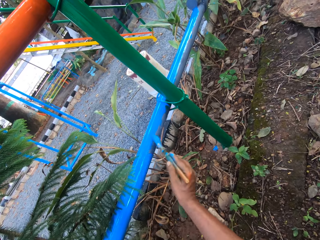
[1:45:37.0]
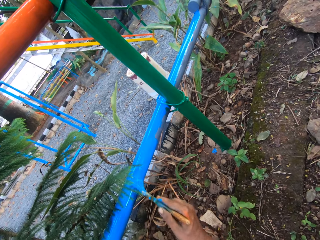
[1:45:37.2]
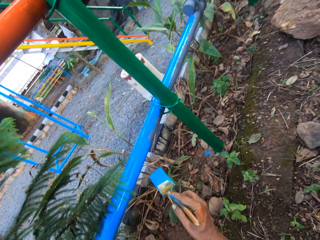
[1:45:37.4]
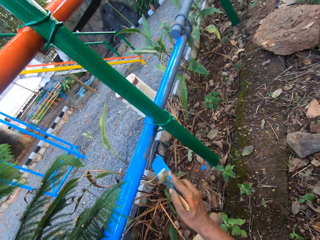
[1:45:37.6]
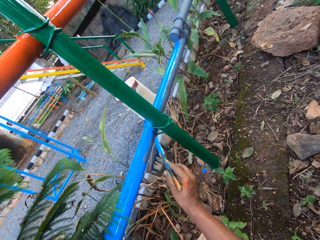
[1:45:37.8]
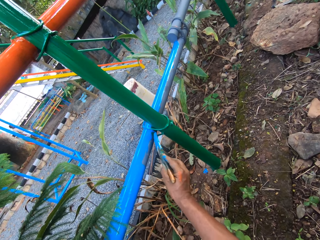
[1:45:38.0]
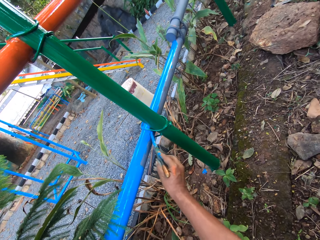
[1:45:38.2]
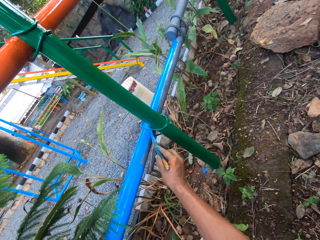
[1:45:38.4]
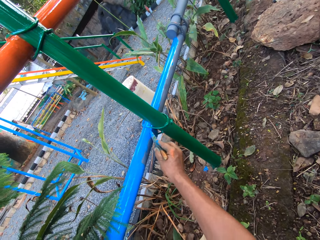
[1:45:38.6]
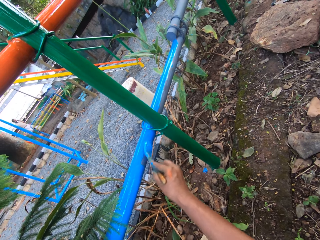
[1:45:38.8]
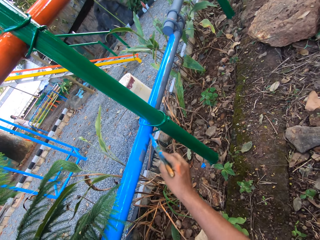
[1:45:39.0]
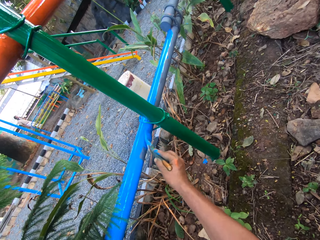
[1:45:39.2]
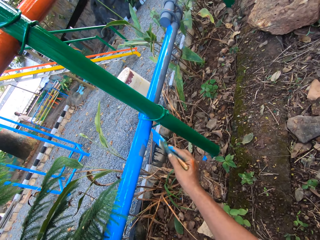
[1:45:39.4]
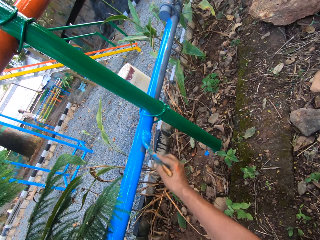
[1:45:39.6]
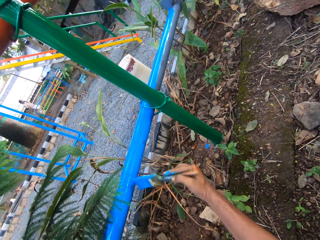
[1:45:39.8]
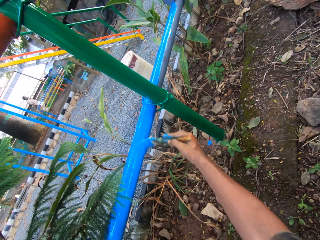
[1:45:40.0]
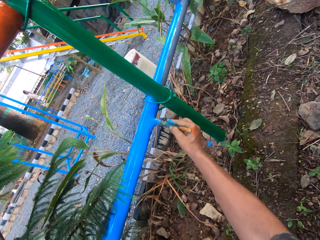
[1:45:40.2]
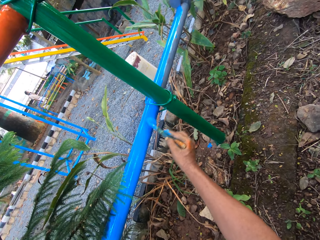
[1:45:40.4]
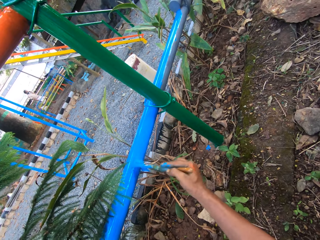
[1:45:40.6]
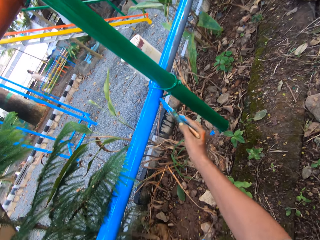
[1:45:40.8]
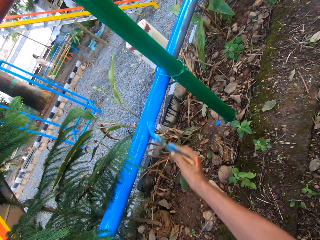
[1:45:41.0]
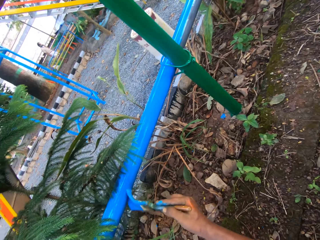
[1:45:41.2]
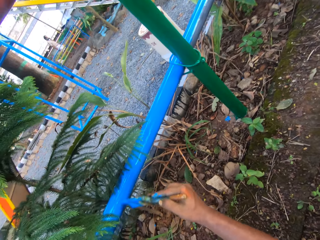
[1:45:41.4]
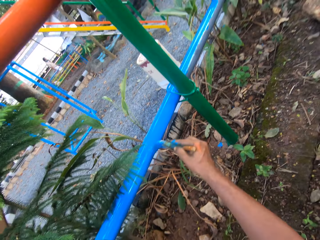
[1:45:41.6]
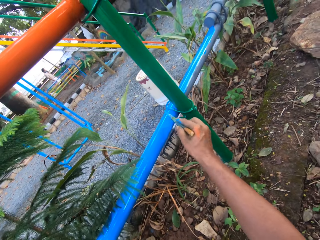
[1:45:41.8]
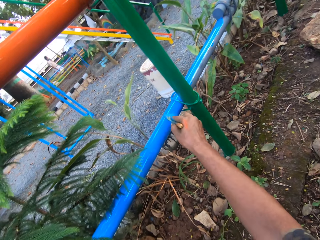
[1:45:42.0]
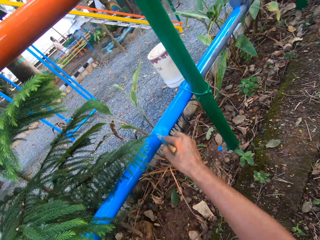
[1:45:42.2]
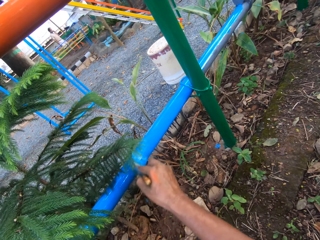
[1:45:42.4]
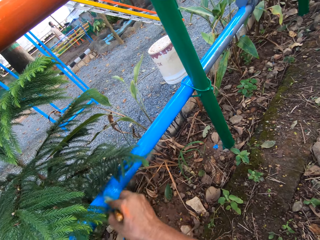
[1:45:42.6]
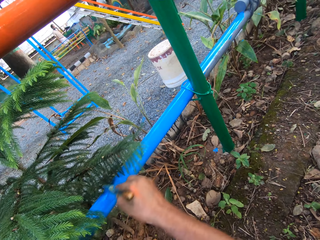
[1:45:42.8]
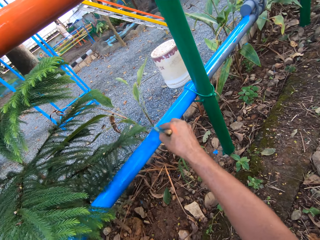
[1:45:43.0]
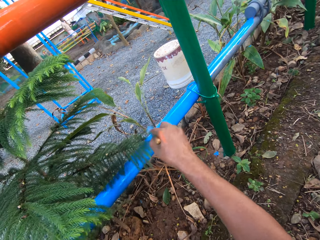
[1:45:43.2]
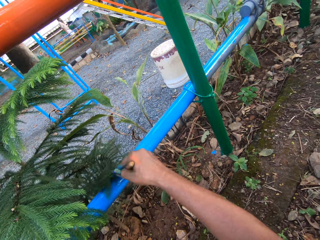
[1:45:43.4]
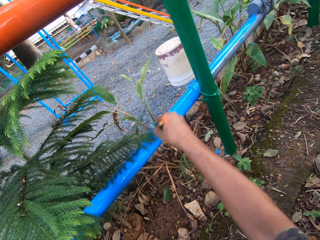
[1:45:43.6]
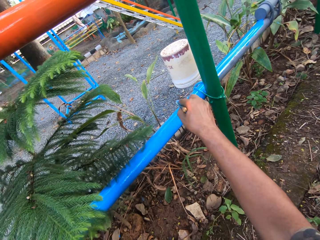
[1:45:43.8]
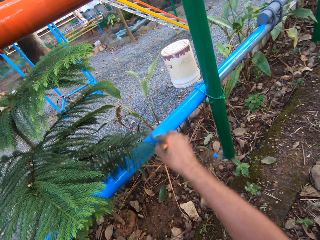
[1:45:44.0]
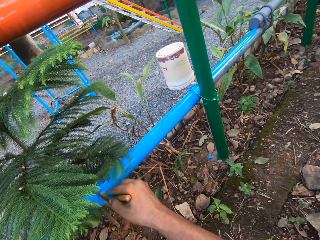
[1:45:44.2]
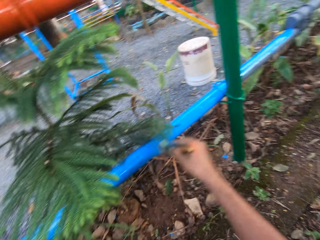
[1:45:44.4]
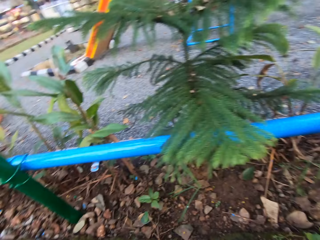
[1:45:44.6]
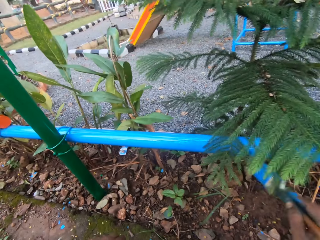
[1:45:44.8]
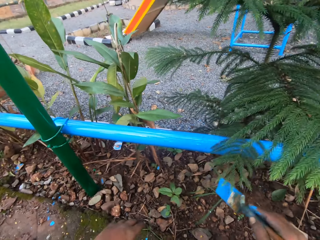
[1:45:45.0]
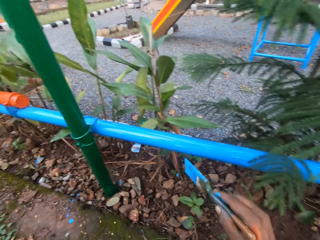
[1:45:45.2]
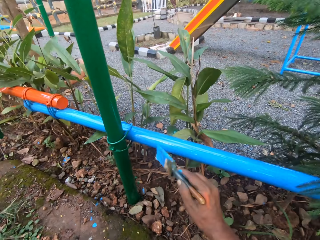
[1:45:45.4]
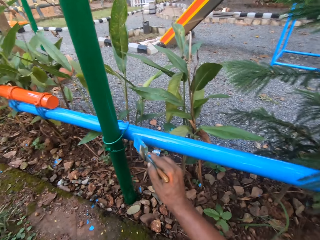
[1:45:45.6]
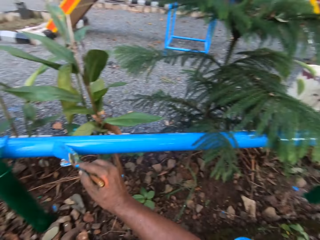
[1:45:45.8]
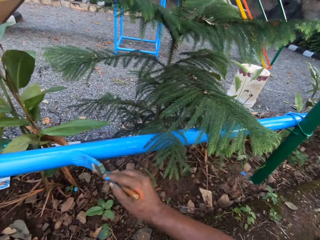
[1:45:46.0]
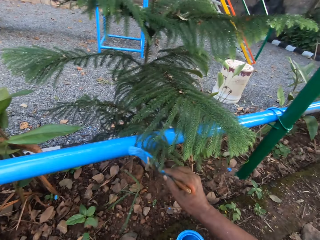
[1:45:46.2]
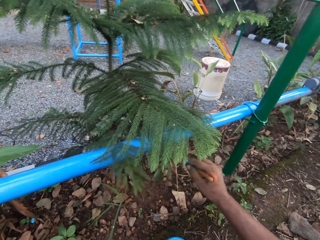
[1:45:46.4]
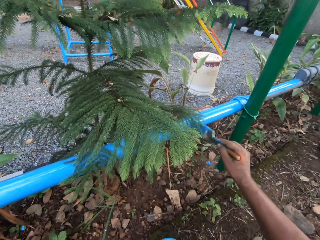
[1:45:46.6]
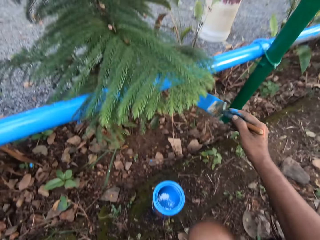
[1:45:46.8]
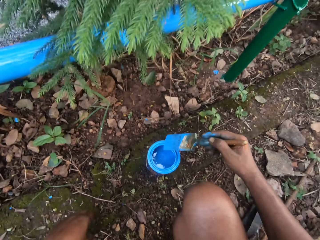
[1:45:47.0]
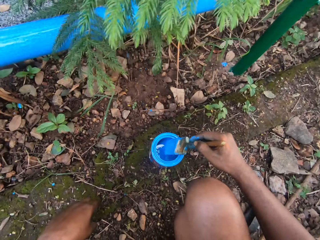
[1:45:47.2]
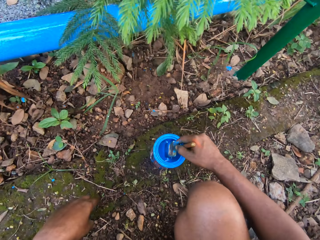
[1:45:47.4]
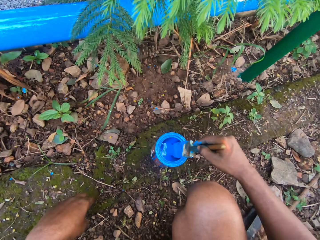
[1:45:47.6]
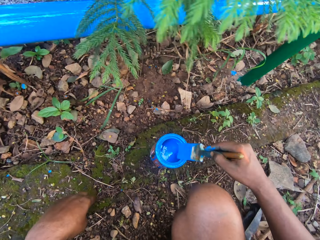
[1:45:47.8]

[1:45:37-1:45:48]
The camera wearer paints a metal rod with a painting brush. They dip the paint brush in a paint can.

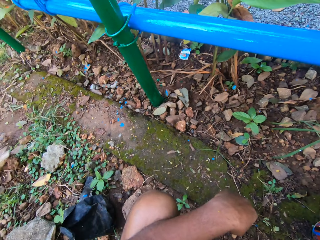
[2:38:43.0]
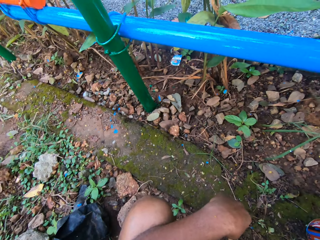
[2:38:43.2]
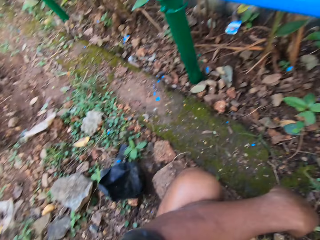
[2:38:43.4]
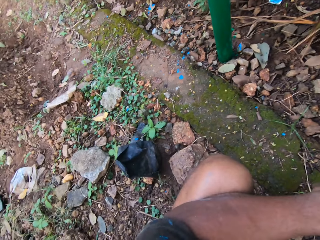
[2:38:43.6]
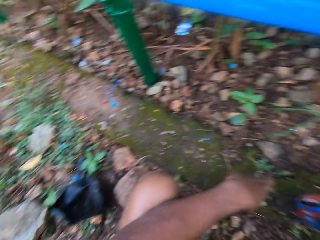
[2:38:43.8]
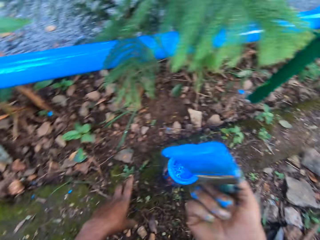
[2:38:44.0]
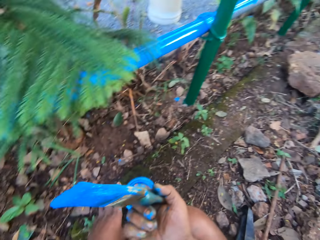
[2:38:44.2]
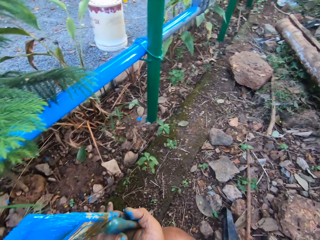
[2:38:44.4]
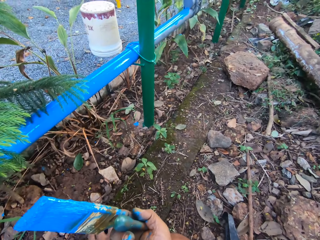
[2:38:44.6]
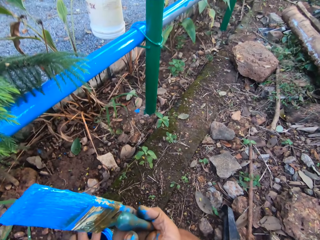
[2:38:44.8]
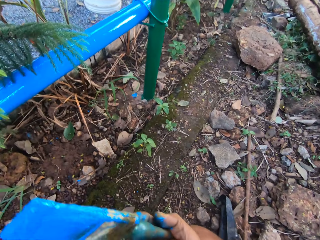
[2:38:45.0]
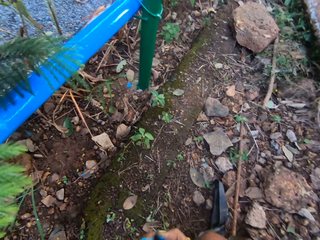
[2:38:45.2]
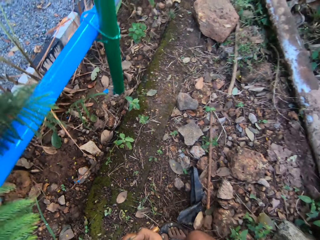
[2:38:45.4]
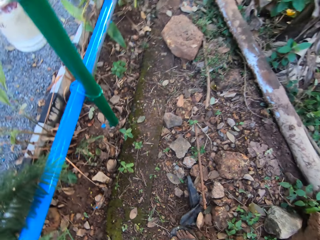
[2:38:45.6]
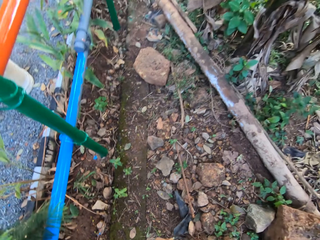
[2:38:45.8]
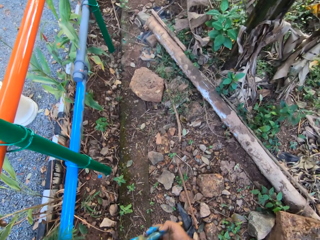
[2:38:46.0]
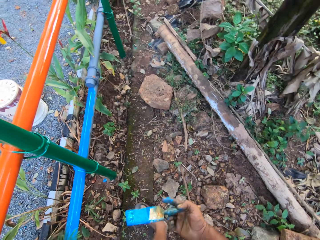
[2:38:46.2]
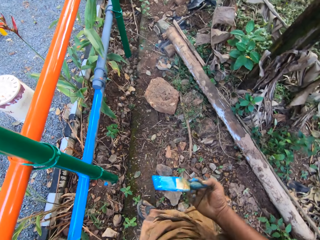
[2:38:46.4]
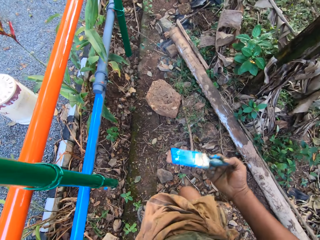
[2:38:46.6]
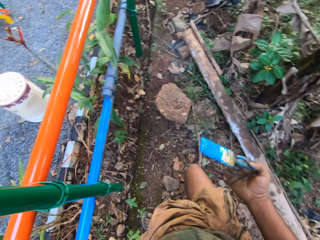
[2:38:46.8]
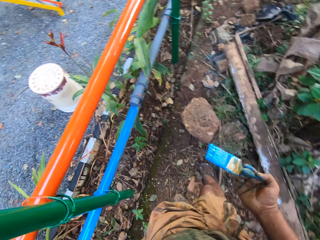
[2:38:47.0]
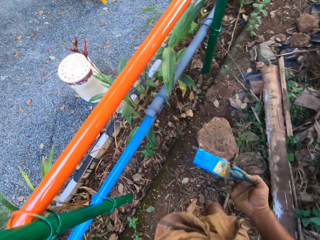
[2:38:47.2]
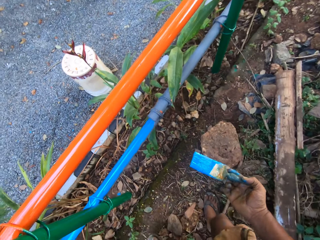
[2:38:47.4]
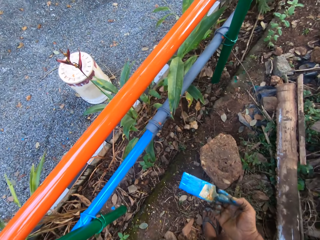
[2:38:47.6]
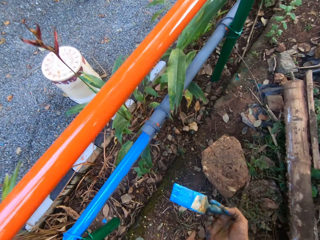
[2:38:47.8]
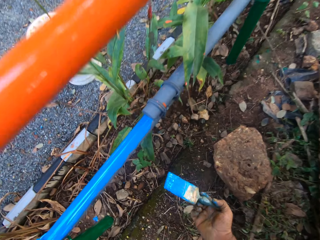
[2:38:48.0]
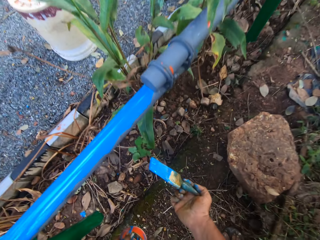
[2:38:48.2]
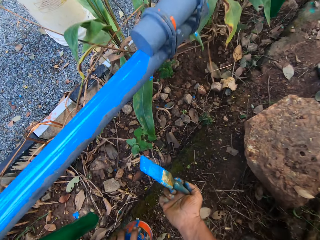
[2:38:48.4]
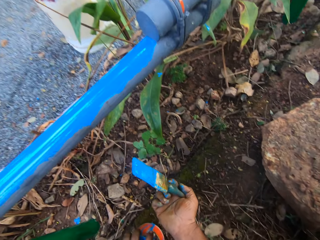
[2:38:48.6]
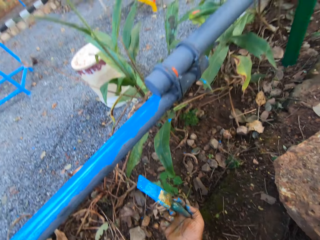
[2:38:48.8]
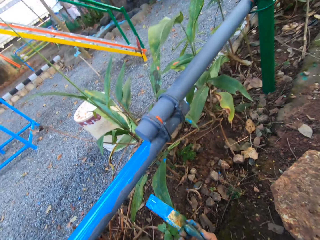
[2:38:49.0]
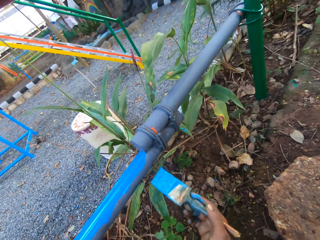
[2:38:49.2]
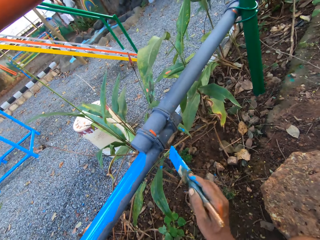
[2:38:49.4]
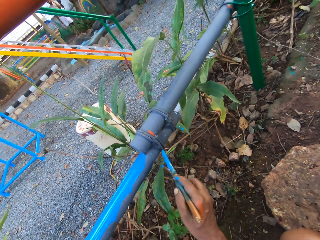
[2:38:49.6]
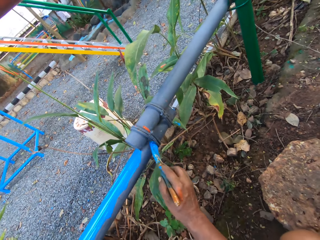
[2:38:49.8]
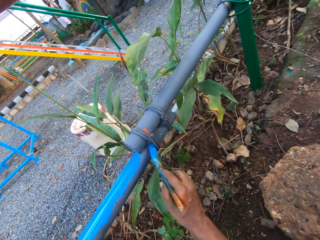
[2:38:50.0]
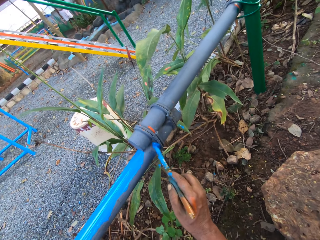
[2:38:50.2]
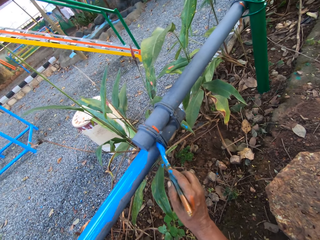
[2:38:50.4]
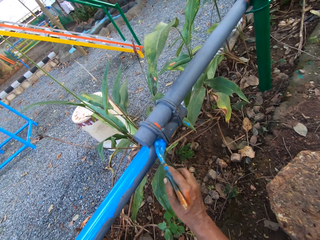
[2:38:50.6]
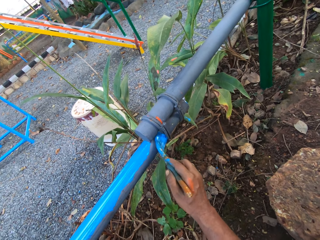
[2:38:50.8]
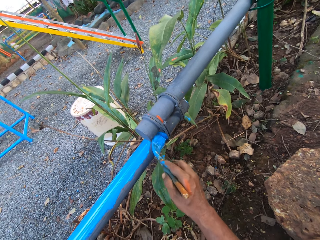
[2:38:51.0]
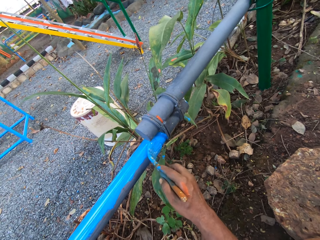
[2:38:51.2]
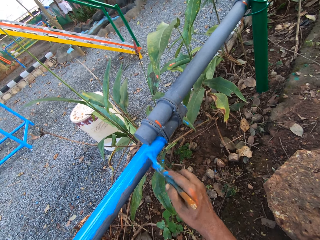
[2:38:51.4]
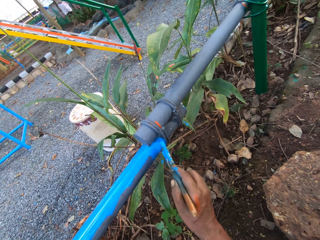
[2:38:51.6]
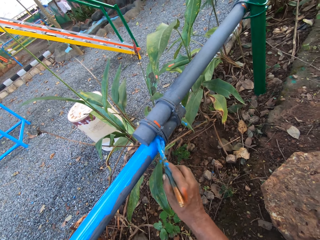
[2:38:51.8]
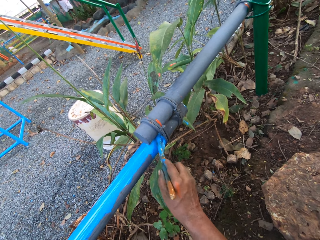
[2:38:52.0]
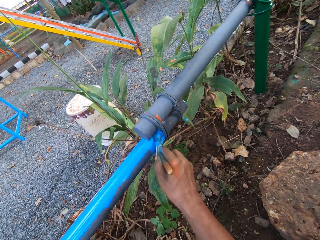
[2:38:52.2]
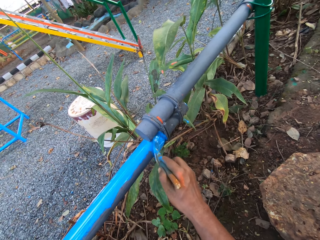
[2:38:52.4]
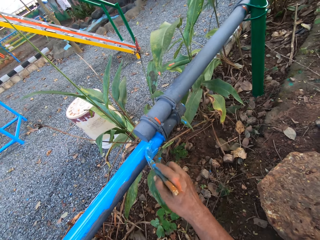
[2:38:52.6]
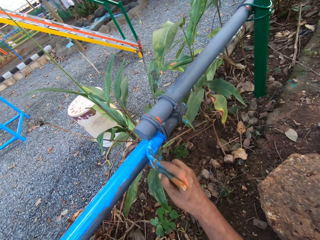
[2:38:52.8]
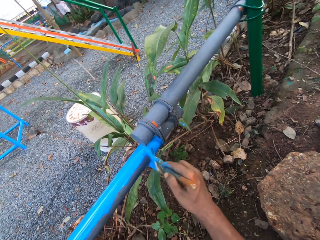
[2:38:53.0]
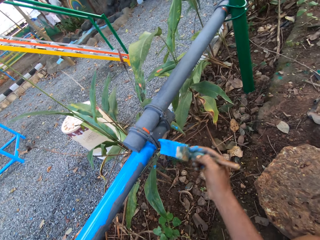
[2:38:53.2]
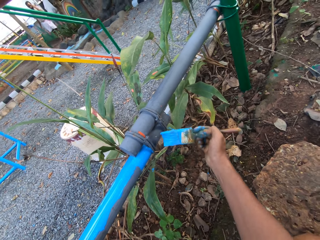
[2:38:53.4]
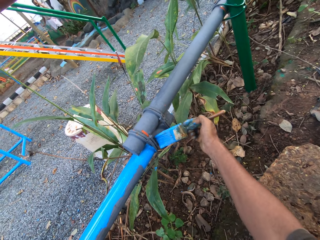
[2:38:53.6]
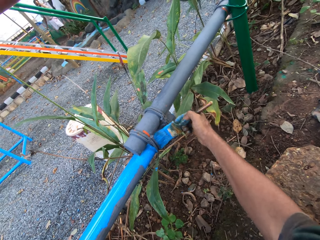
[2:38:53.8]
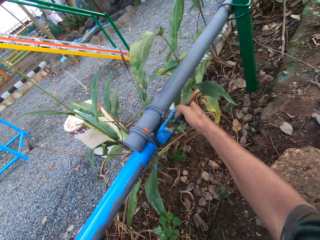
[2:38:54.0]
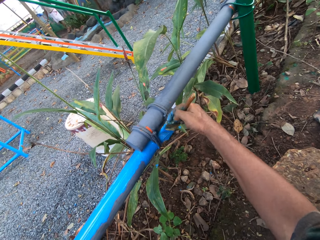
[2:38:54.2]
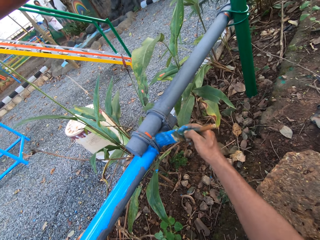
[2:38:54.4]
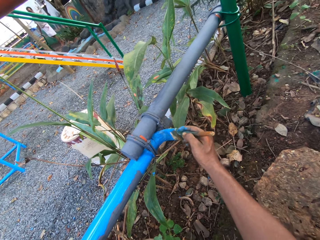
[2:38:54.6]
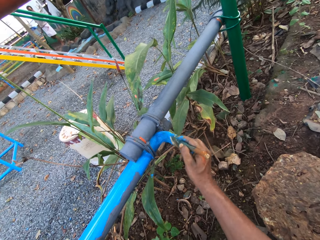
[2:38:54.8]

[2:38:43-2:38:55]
The camera wearer looks around. They look around again. They hold a paint brush with the right hand. They look aside. They look at the ground. They look at the ground again. They move the right hand. They move the right hand again. They walk ahead in the garden. They hold the paint brush with the right hand. They walk ahead. They squat. They lift the right hand. They paint the pipe with the right hand. They paint the pipe with the right hand repeatedly.
